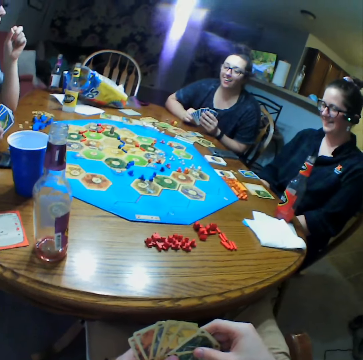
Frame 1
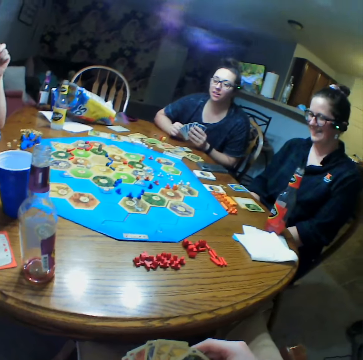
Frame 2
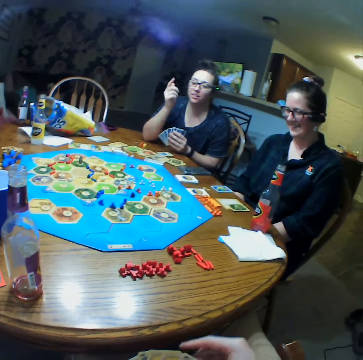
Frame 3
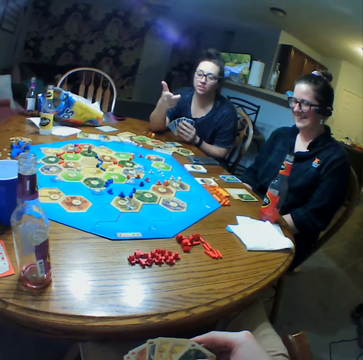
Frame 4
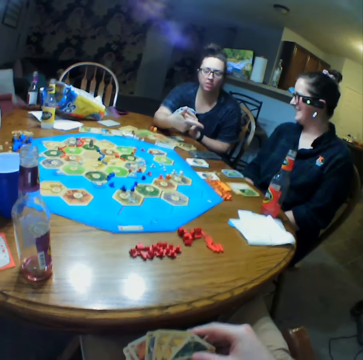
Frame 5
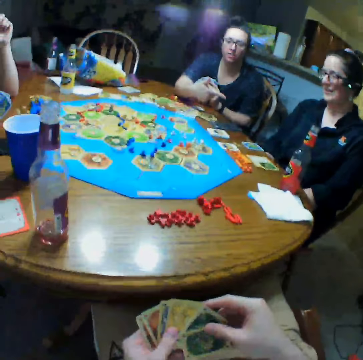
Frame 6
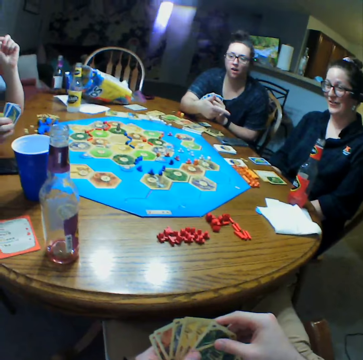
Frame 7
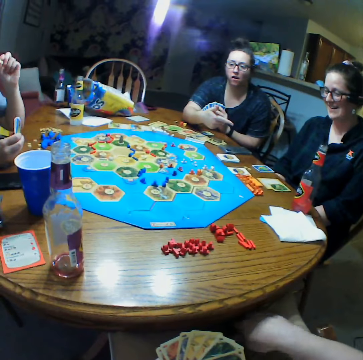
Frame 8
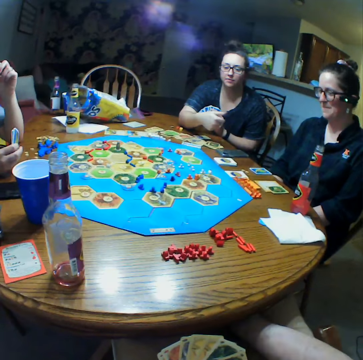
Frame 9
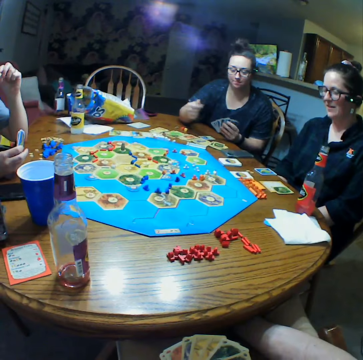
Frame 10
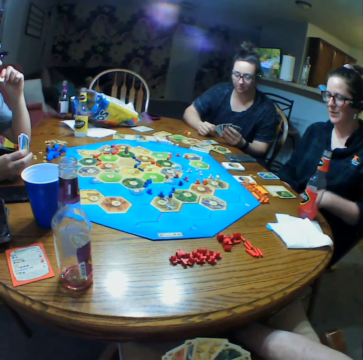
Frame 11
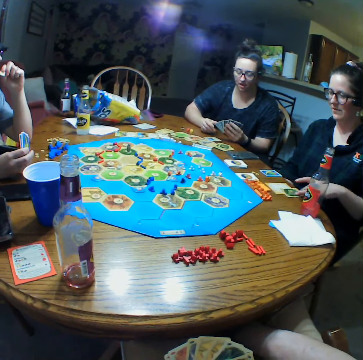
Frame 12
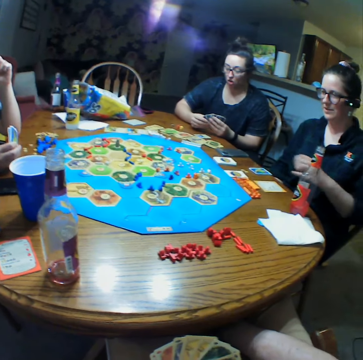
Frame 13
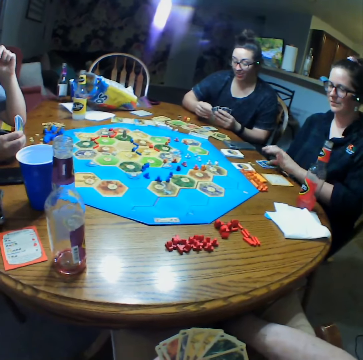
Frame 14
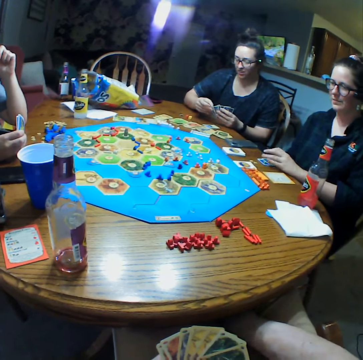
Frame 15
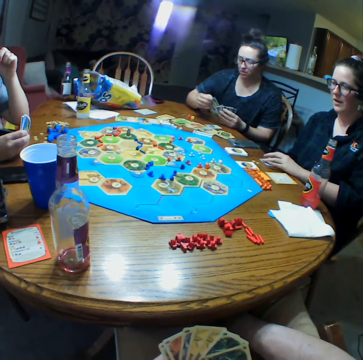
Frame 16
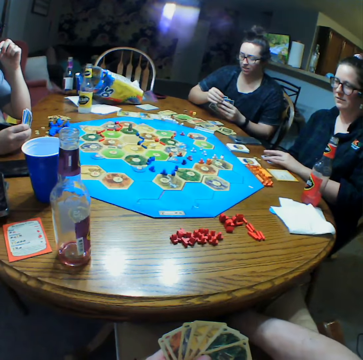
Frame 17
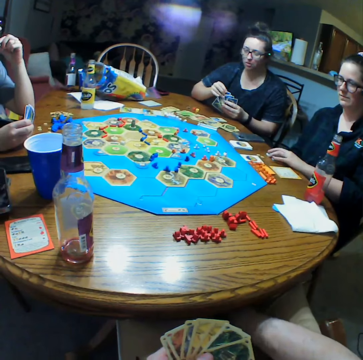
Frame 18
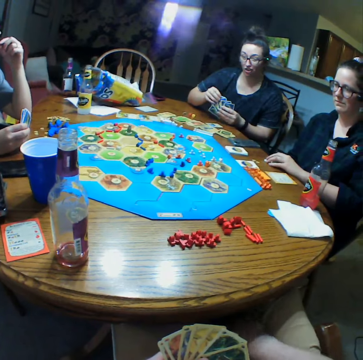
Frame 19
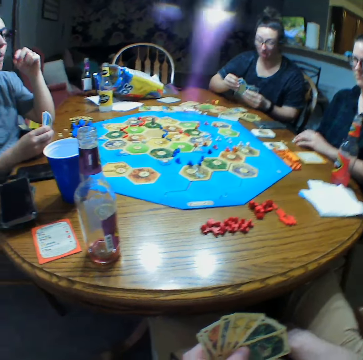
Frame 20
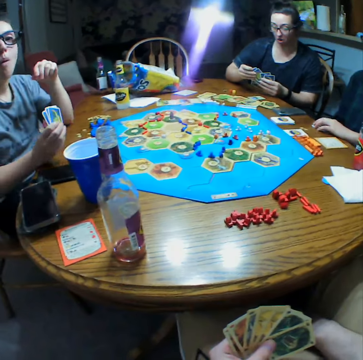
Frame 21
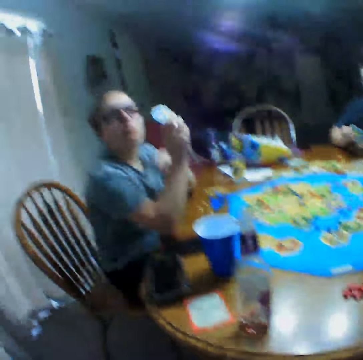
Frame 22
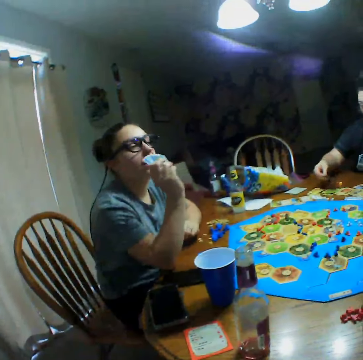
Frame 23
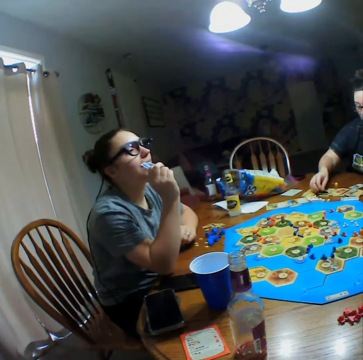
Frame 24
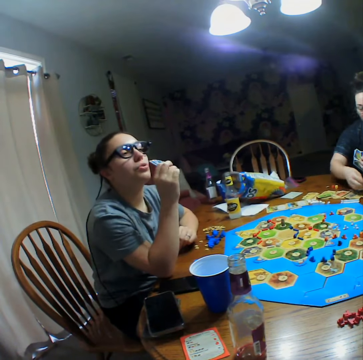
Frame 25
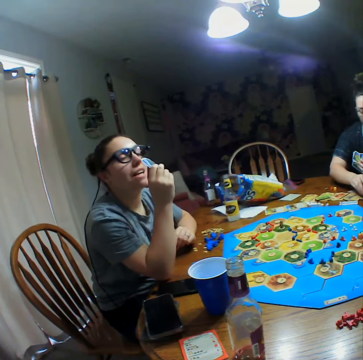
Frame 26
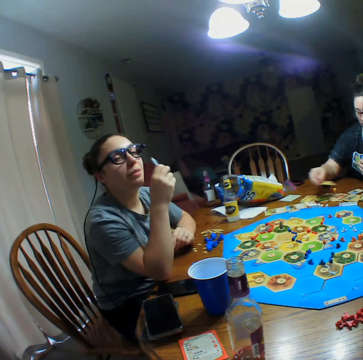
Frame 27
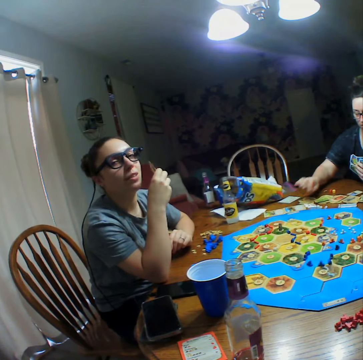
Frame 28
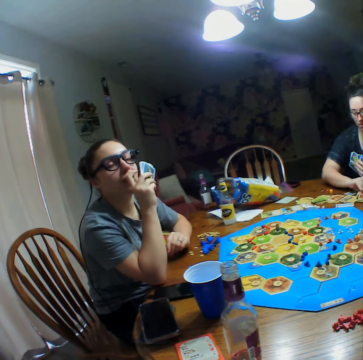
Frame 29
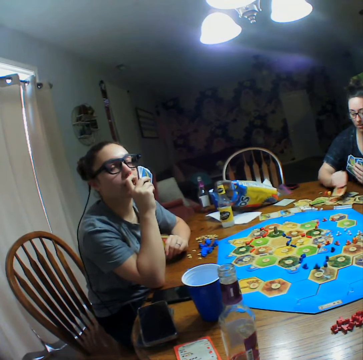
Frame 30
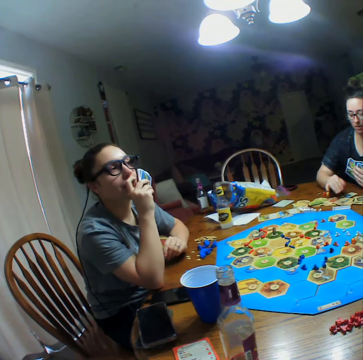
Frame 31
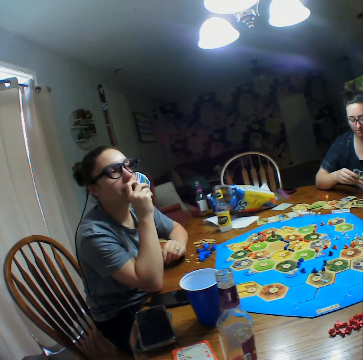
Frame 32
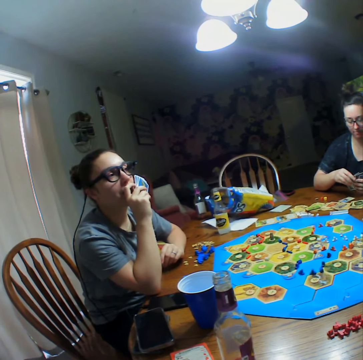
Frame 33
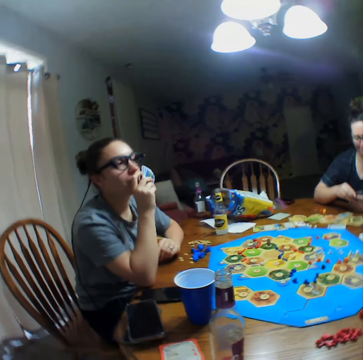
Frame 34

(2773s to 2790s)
A woman moves a card on the table. Another woman talks to the camera wearer. A third woman arranges cards on the table.

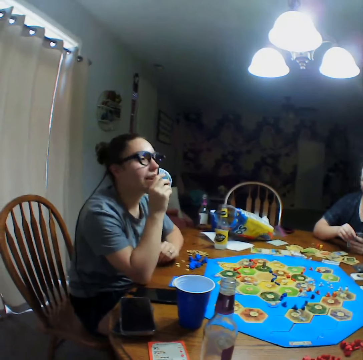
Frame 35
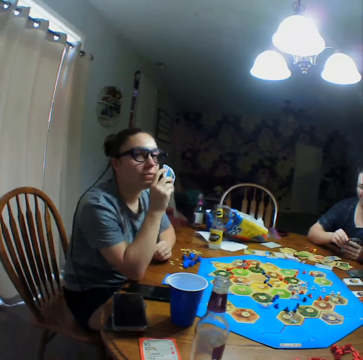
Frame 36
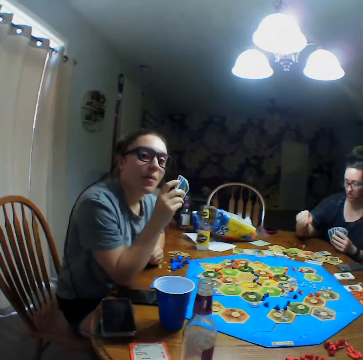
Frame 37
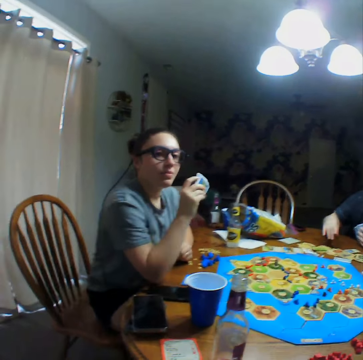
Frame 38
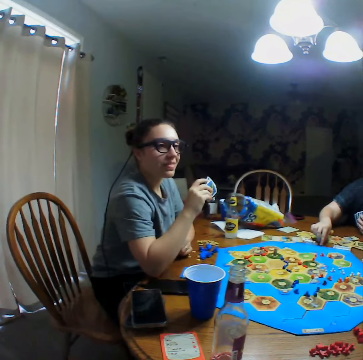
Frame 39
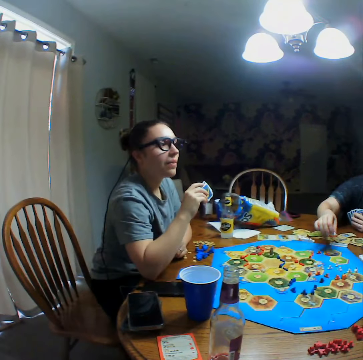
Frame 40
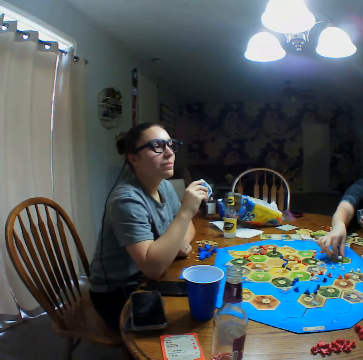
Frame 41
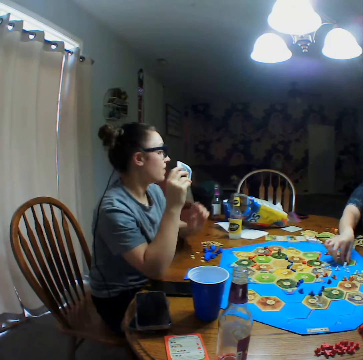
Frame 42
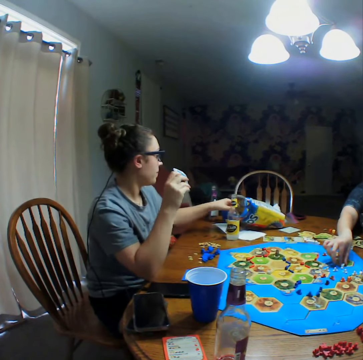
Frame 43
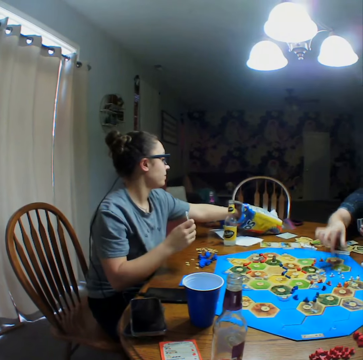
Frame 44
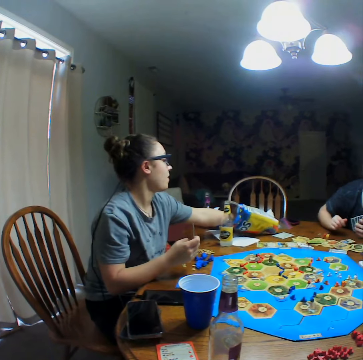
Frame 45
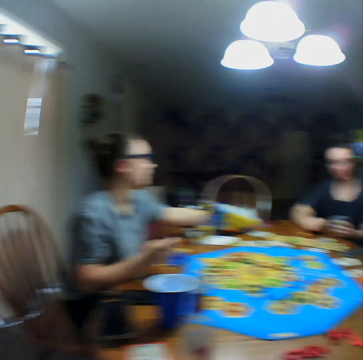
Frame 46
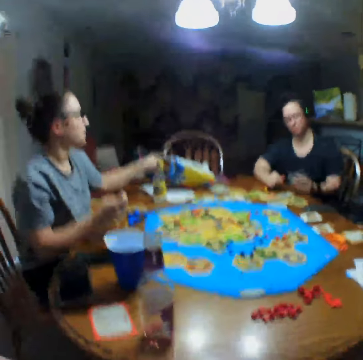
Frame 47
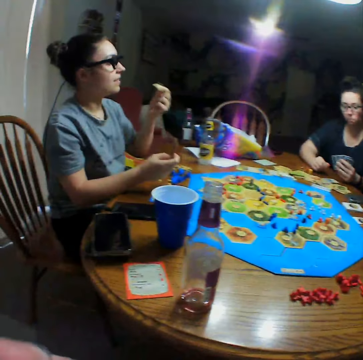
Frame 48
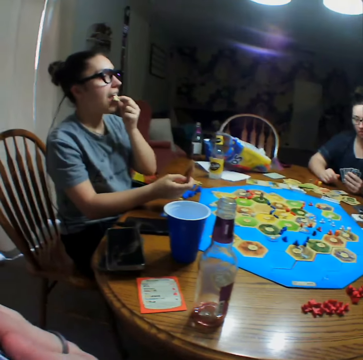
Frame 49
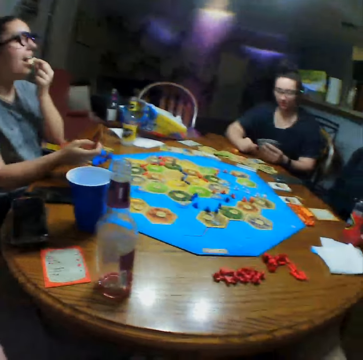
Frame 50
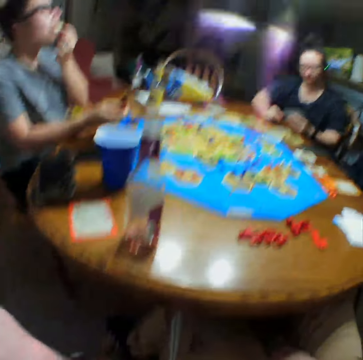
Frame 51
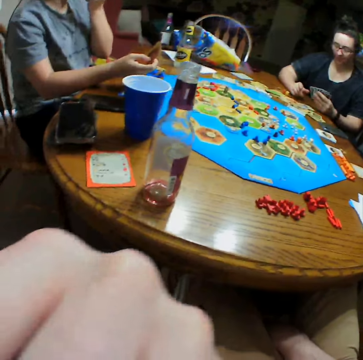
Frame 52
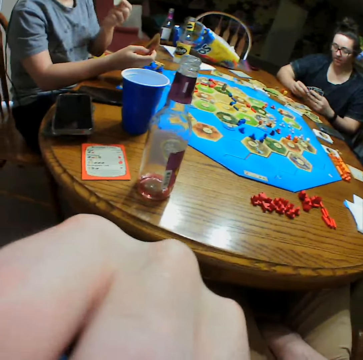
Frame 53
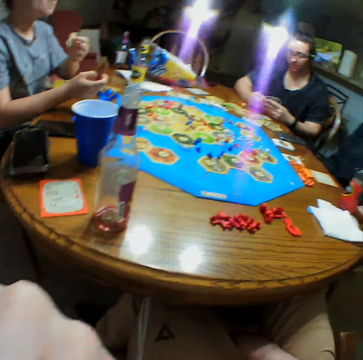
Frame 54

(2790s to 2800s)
A woman moves a piece on the board game.

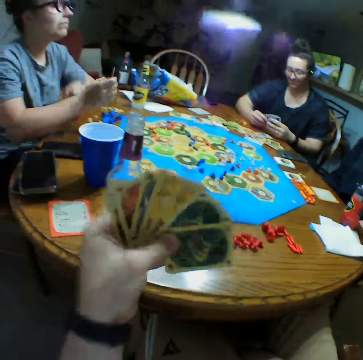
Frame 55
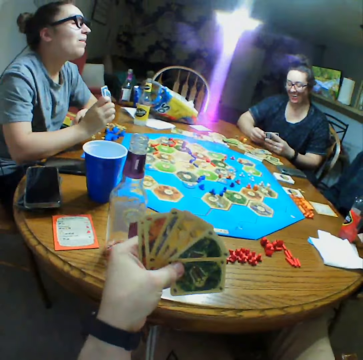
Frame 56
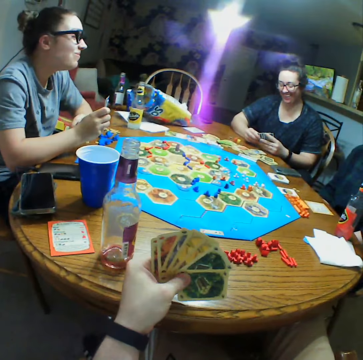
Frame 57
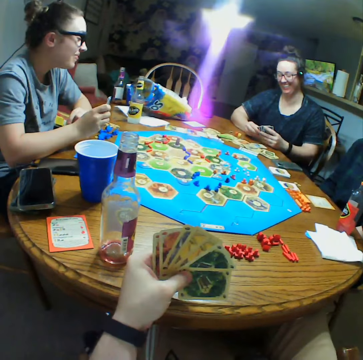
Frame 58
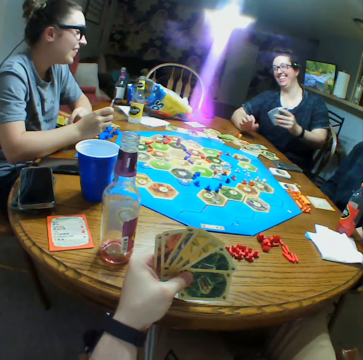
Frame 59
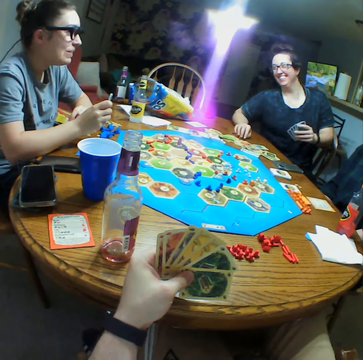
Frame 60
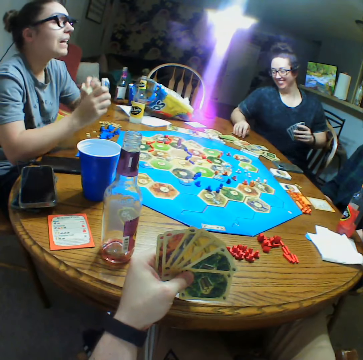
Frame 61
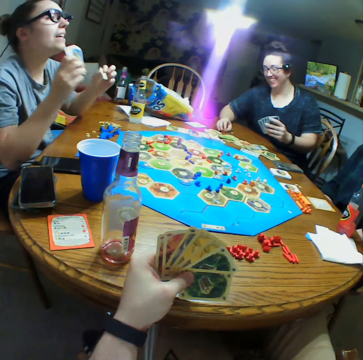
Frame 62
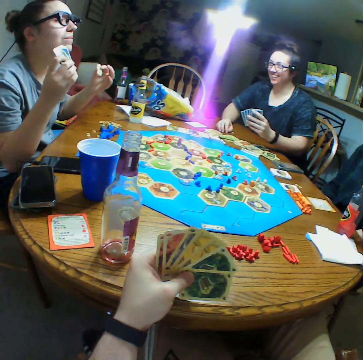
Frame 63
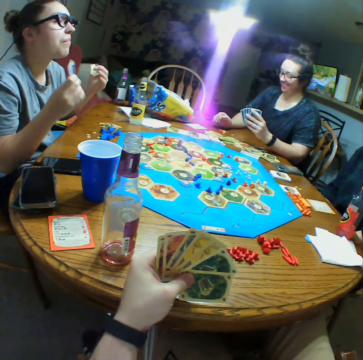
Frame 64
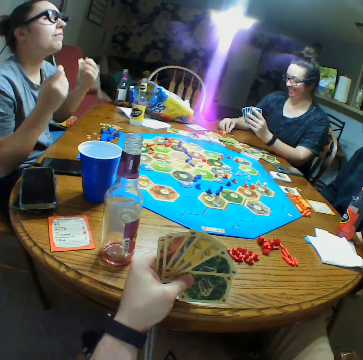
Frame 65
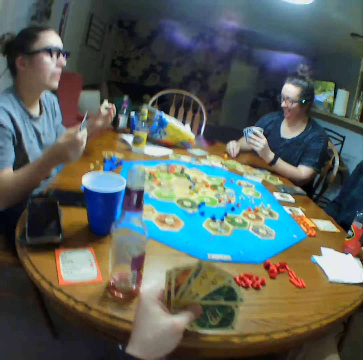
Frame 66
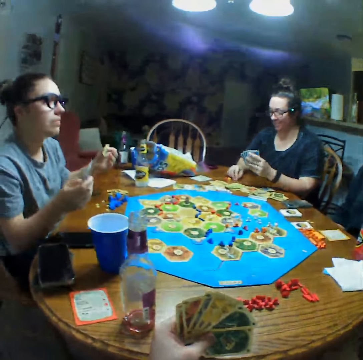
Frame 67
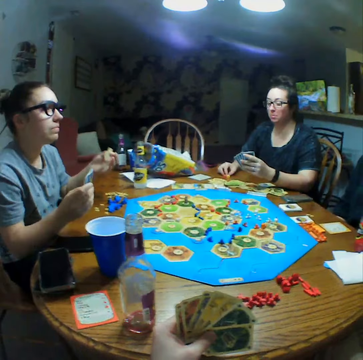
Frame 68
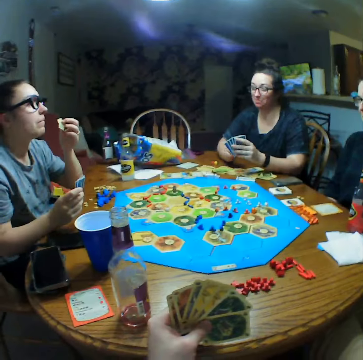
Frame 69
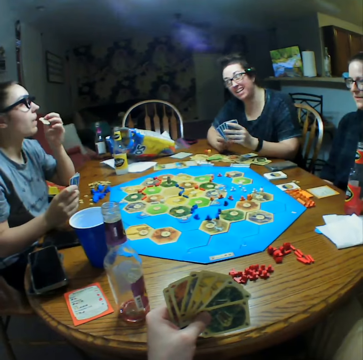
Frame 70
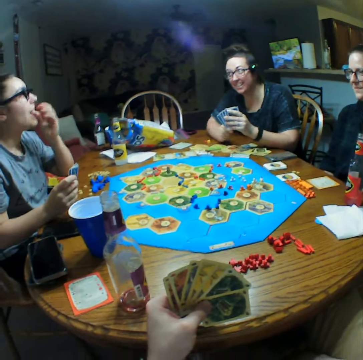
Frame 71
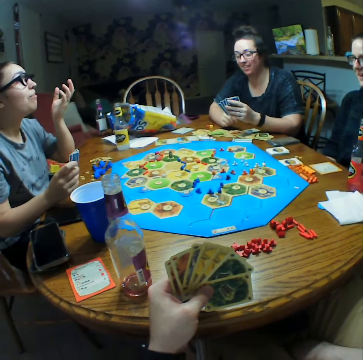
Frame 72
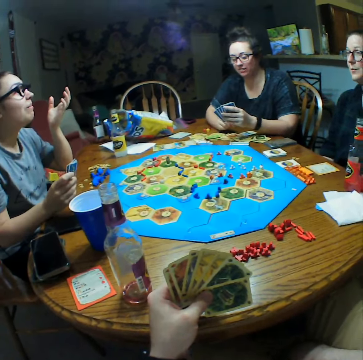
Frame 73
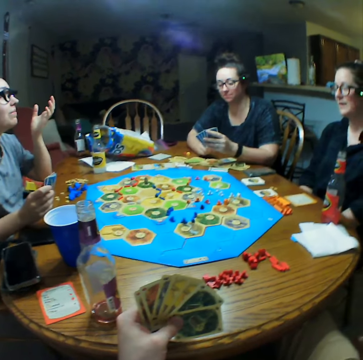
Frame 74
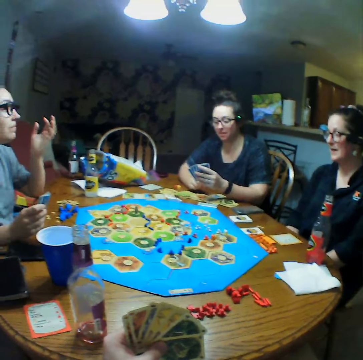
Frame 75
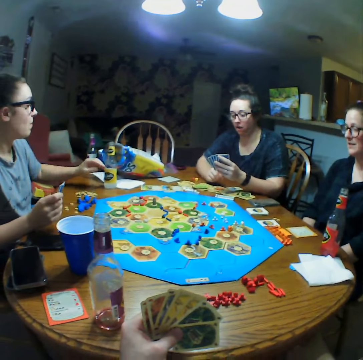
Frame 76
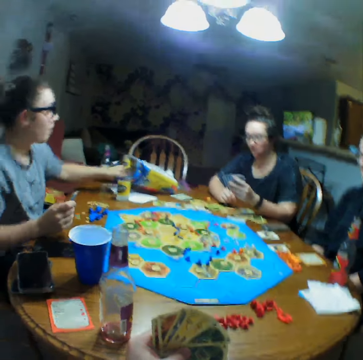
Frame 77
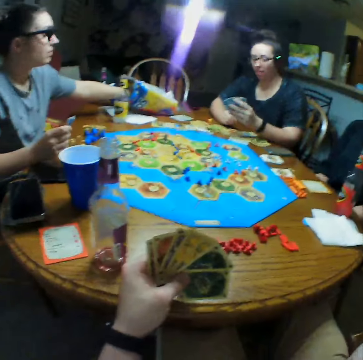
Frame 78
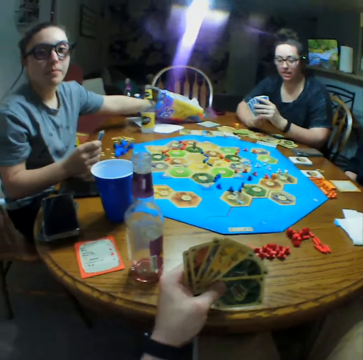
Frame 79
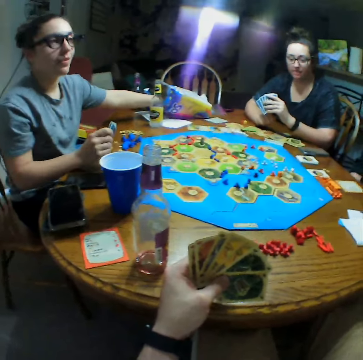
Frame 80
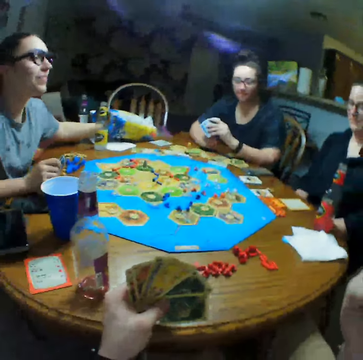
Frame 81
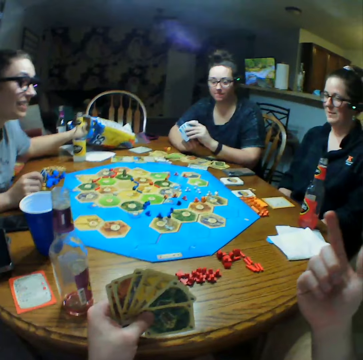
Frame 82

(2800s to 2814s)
The camera wearer looks at the cards in his hands.
